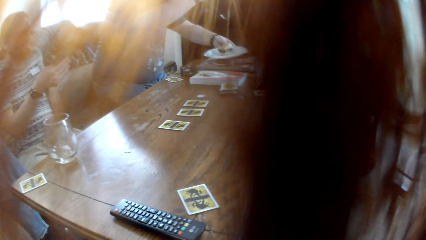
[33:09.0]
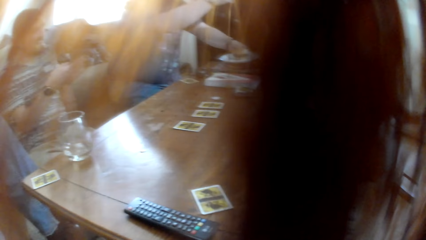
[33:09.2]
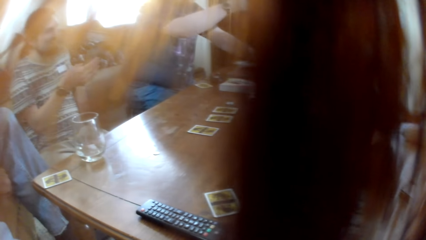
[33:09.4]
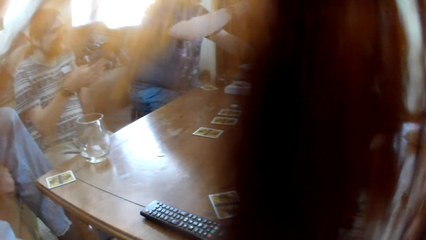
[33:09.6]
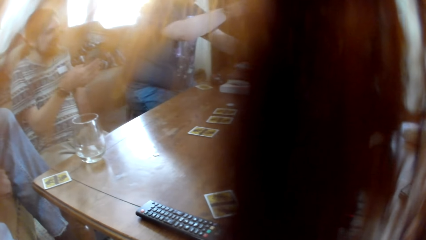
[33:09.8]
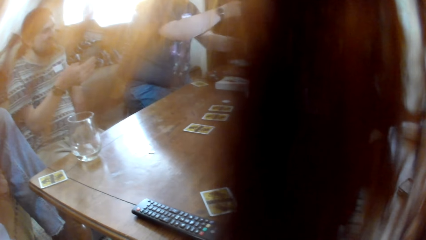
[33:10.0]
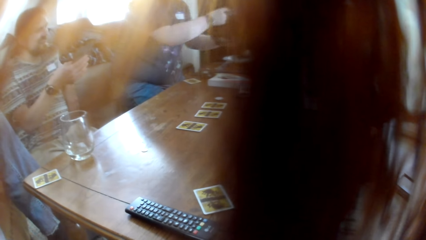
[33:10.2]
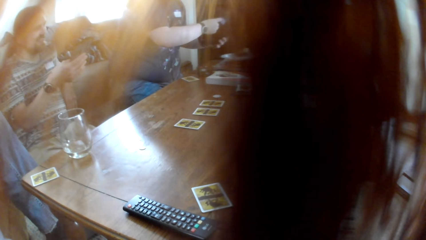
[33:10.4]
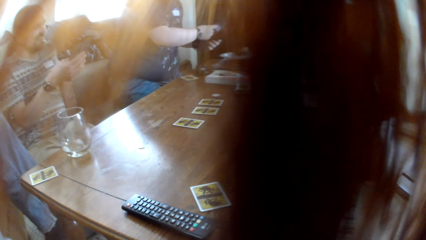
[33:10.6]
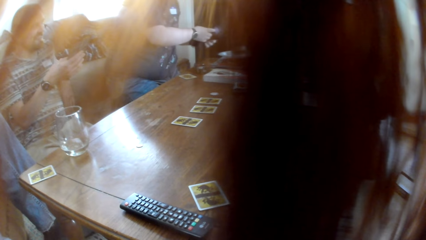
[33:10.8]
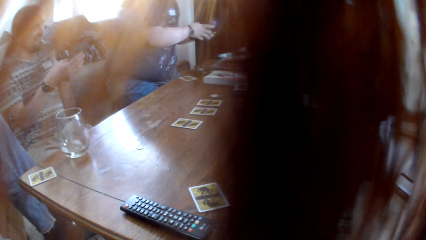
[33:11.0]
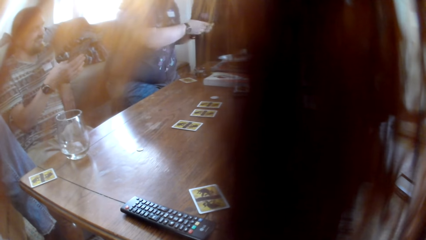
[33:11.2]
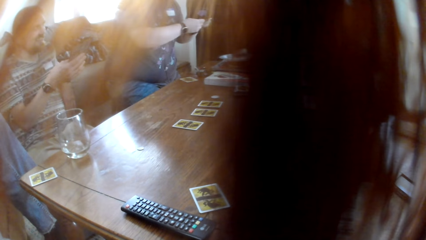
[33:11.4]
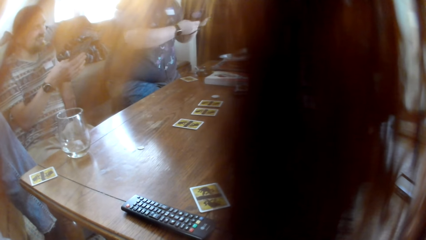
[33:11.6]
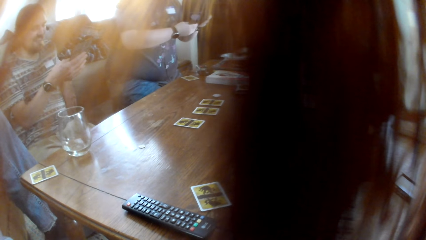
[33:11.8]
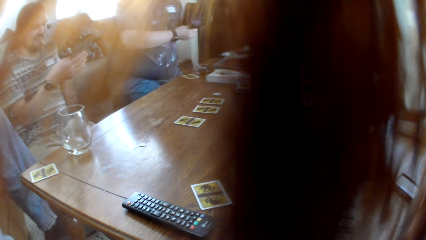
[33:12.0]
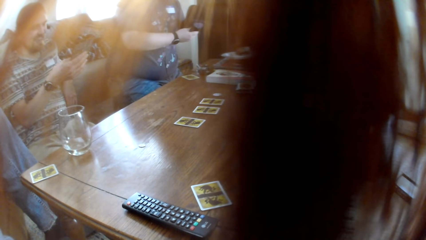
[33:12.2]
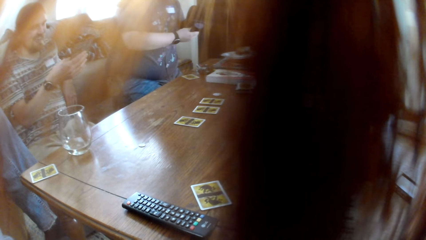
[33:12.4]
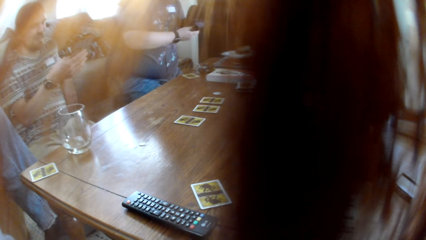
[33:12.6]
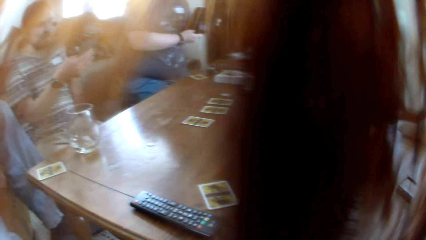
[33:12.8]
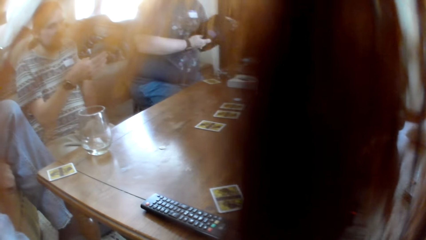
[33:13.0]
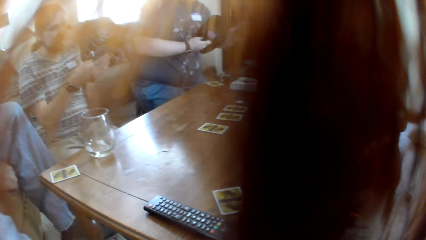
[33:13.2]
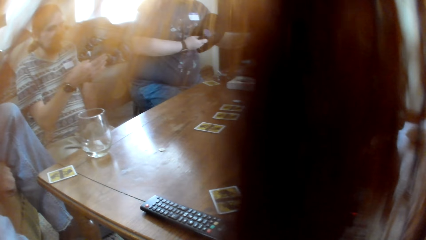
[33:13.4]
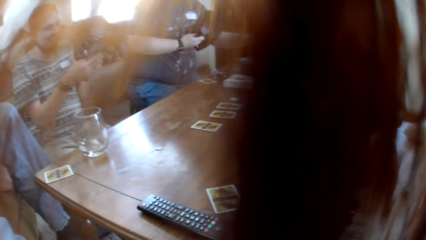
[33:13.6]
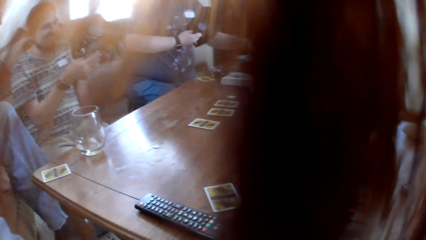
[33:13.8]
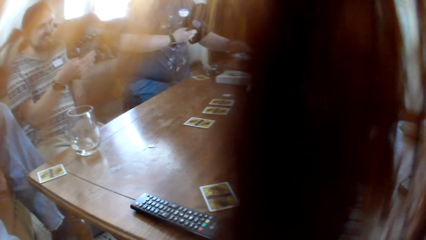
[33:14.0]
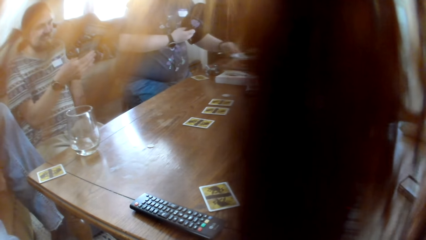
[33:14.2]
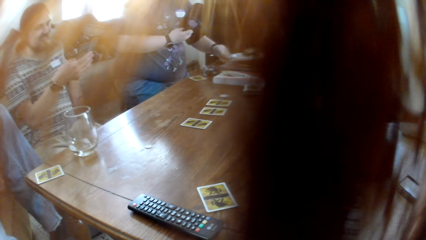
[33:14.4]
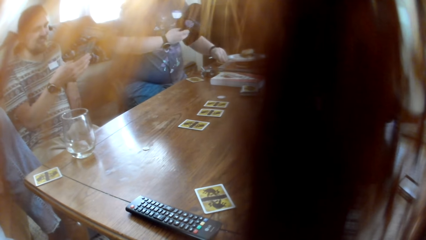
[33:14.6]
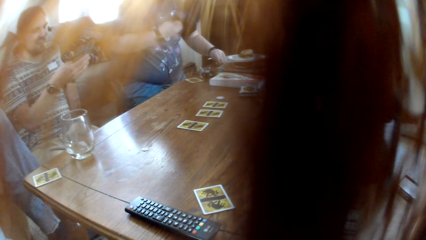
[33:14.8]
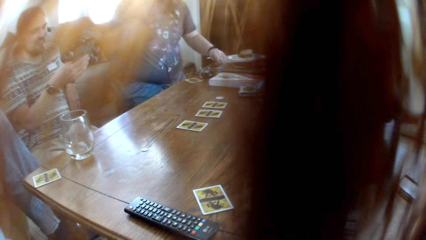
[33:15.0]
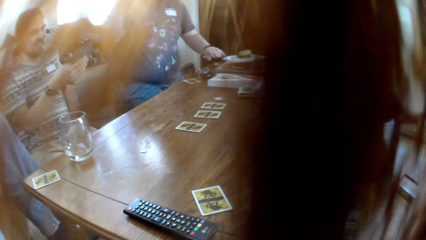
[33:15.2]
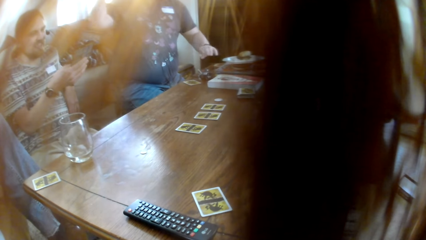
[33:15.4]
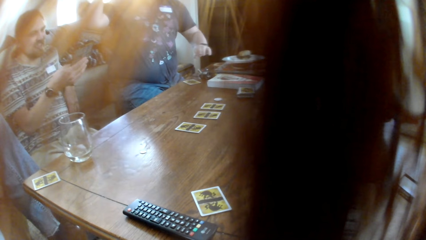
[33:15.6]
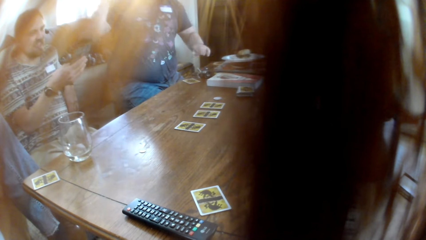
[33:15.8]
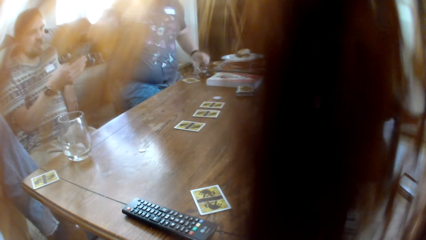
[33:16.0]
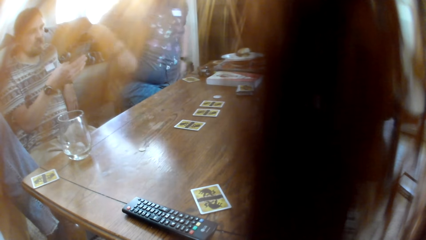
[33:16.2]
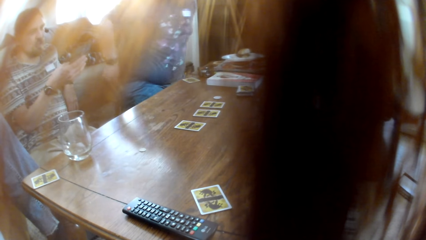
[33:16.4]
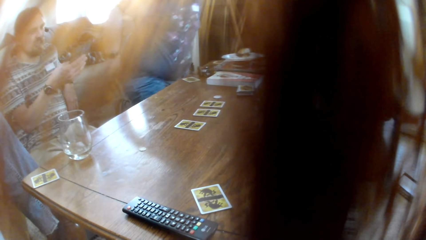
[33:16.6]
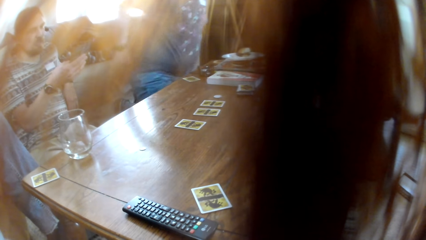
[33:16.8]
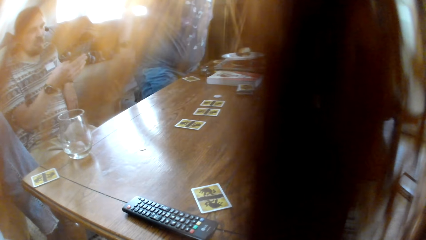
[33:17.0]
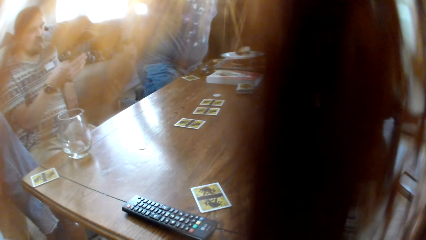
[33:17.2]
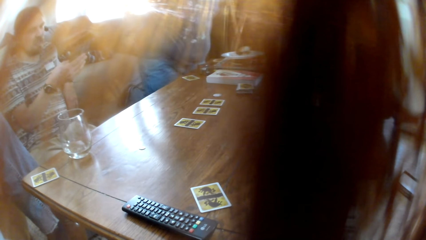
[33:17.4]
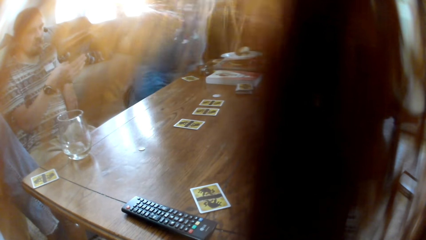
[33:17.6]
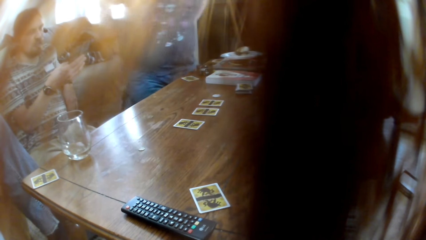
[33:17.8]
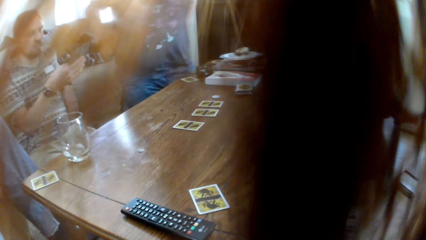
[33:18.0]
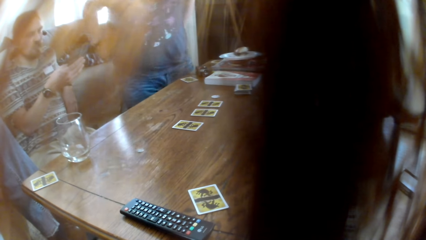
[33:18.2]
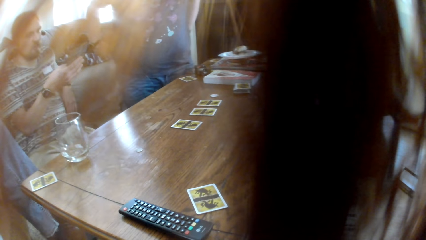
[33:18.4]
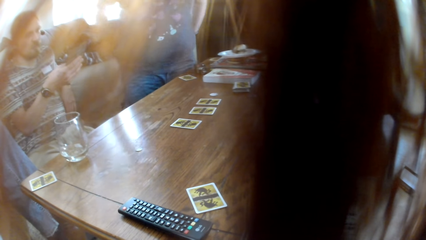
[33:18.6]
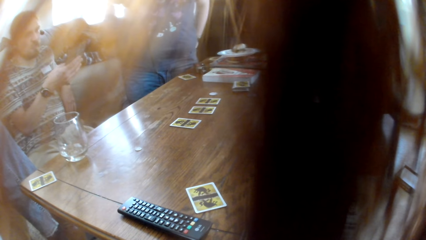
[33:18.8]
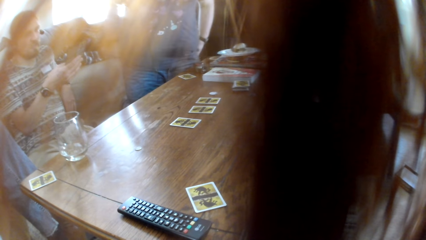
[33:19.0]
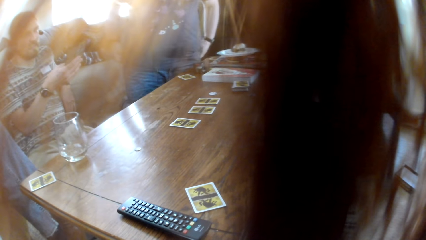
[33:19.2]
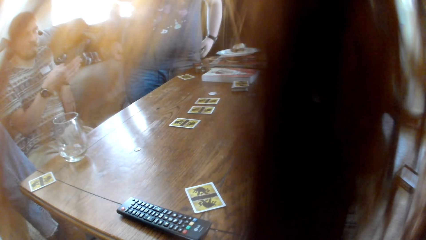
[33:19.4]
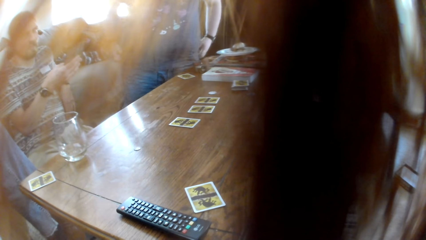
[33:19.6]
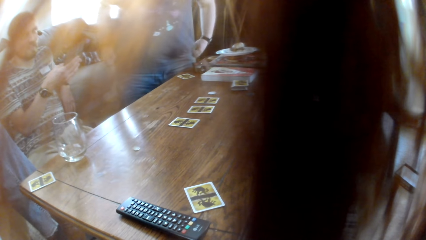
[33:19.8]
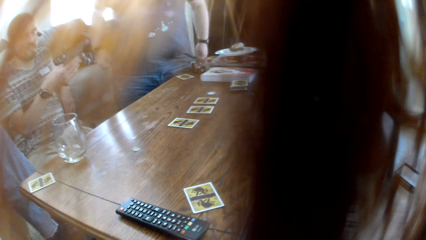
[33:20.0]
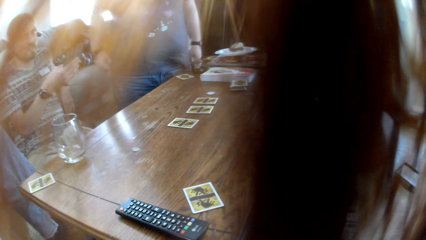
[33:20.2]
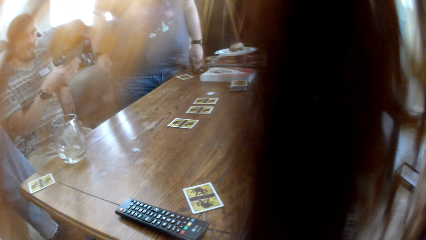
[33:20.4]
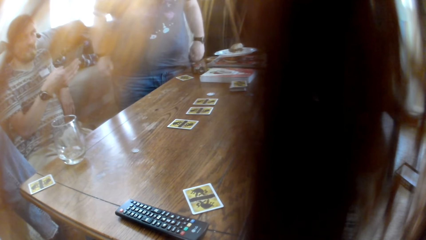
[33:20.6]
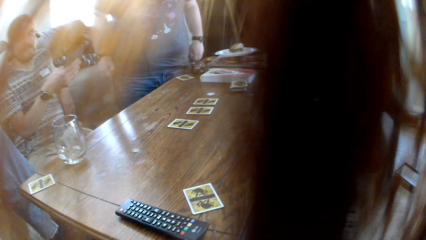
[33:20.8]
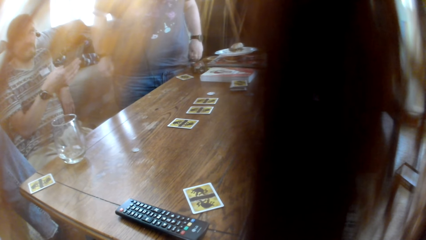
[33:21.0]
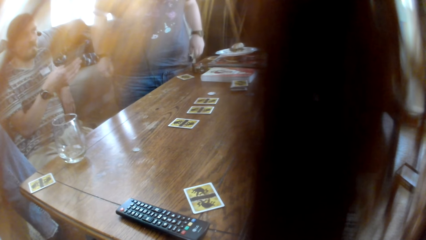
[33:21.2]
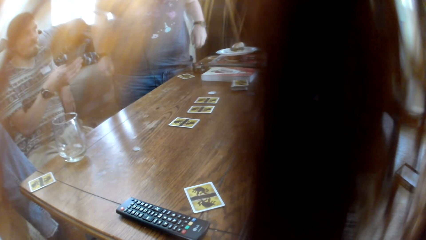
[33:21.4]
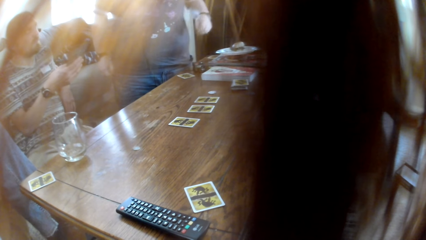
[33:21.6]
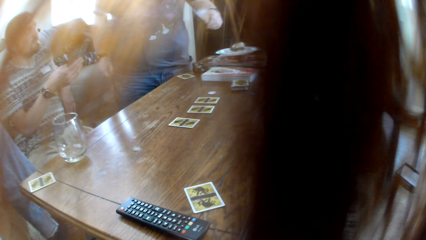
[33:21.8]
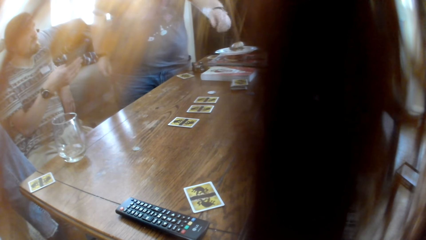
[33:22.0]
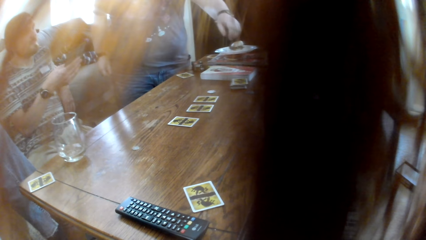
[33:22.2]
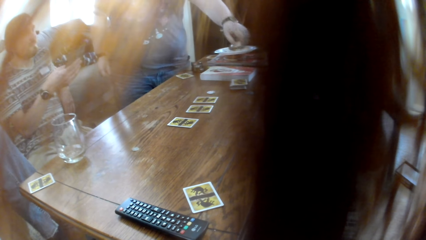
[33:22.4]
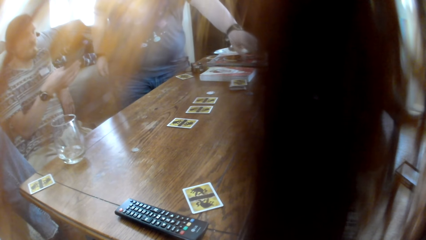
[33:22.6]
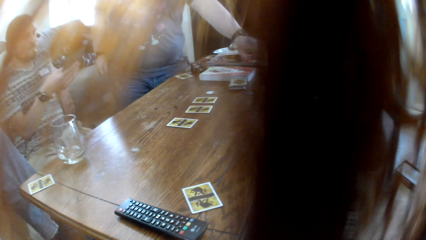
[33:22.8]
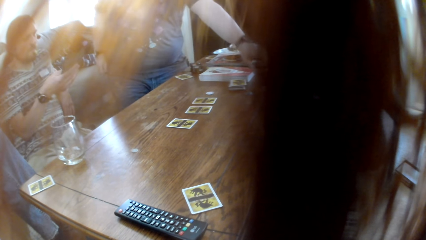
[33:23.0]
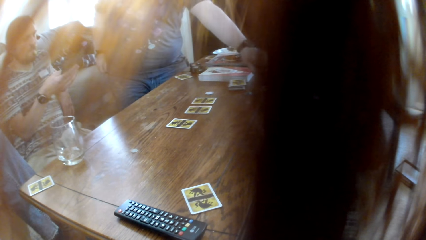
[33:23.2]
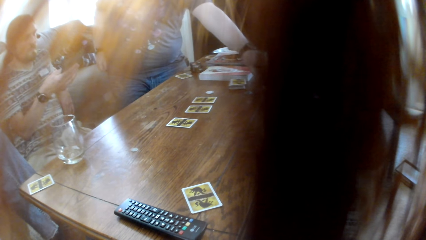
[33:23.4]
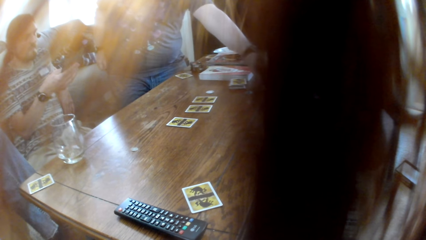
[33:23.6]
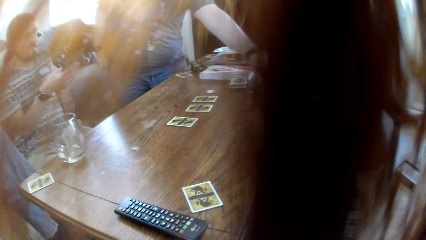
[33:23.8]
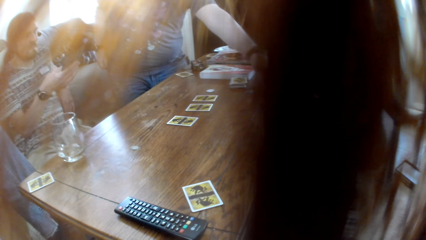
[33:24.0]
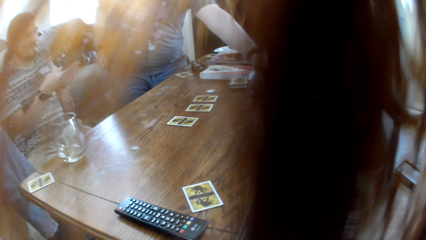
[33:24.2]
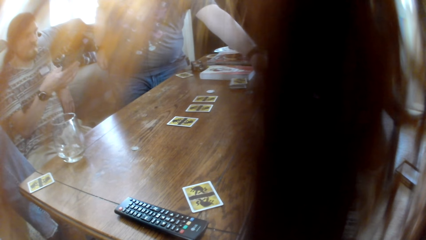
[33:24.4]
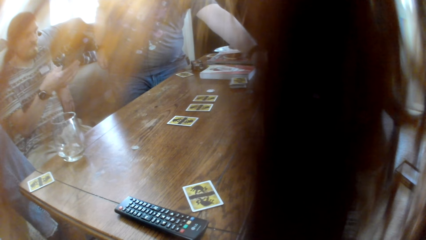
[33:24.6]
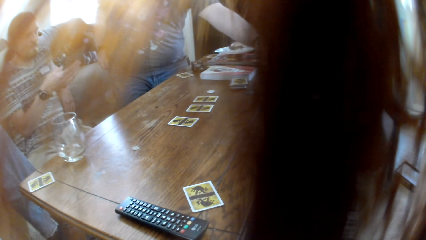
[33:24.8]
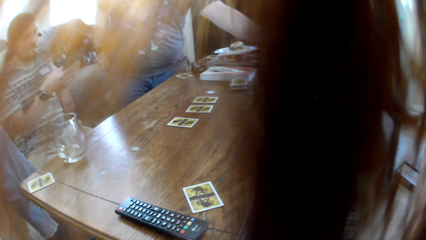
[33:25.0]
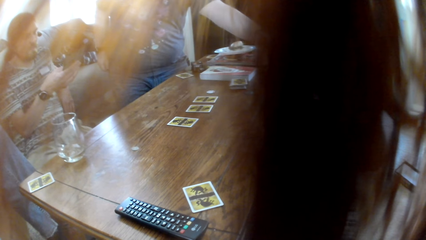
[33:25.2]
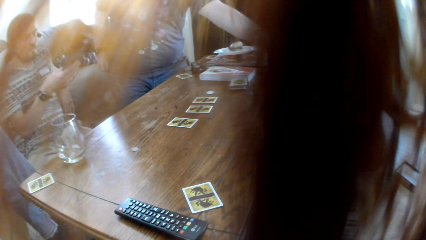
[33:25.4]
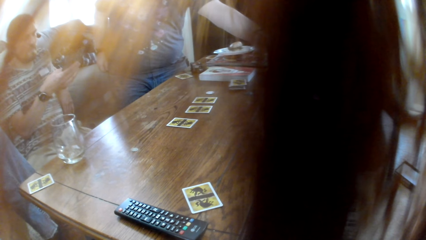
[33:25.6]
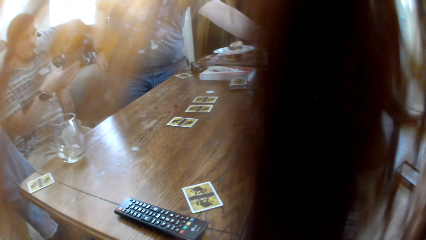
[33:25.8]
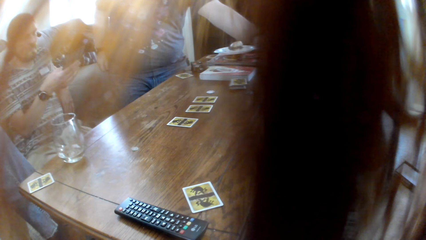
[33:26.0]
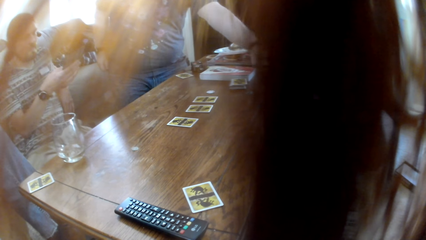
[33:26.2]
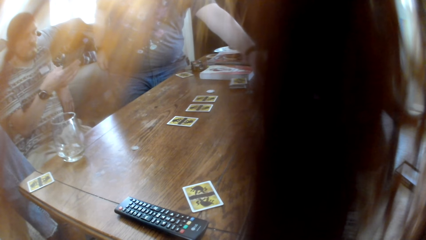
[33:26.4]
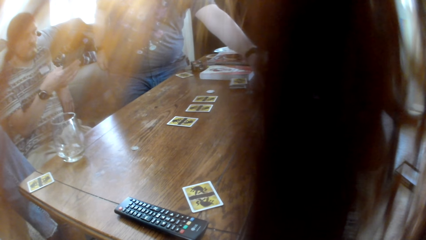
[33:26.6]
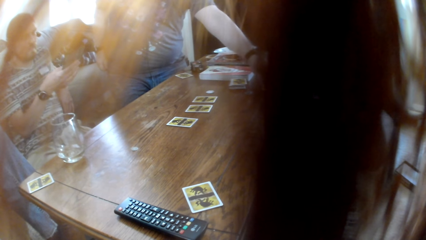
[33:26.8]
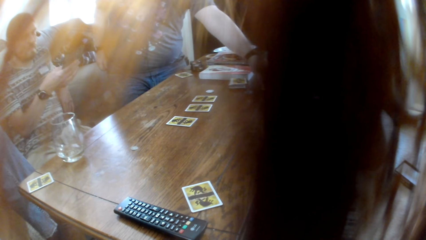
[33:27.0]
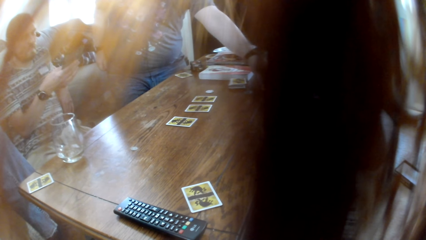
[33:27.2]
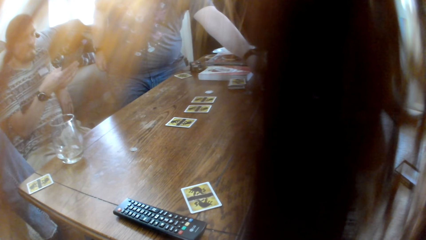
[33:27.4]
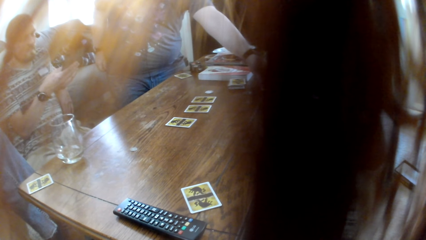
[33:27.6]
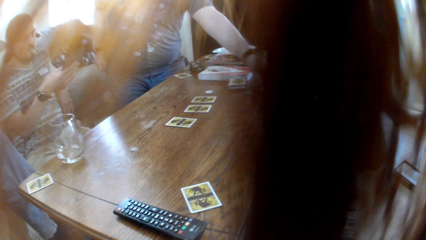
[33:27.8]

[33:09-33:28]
A man puts the plate on the table. Another man talks to the colleagues. The camera wearer stares at the people in the room. Another man touches the table. The first man touches something on the table.
